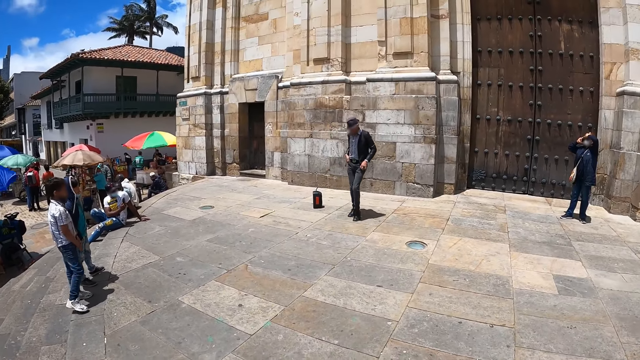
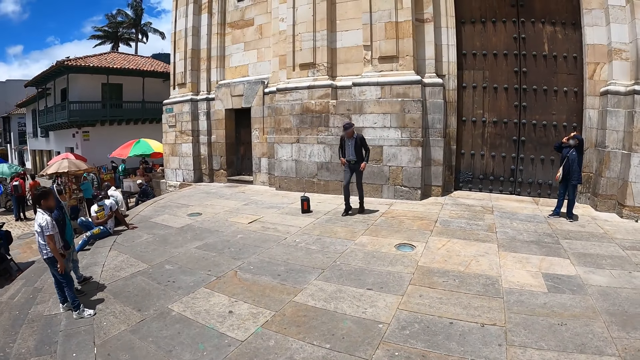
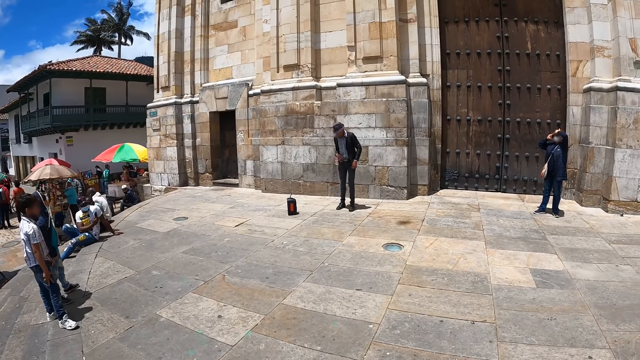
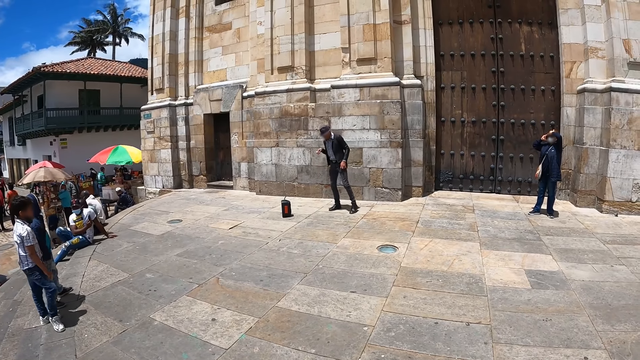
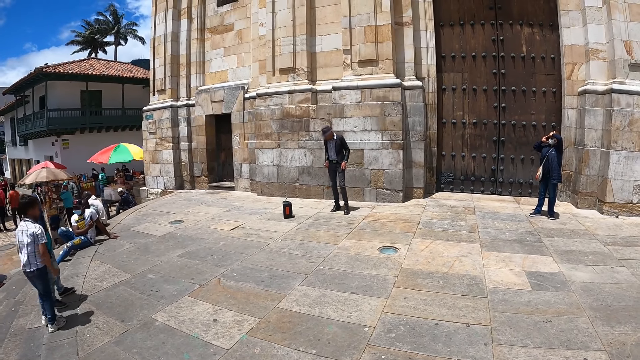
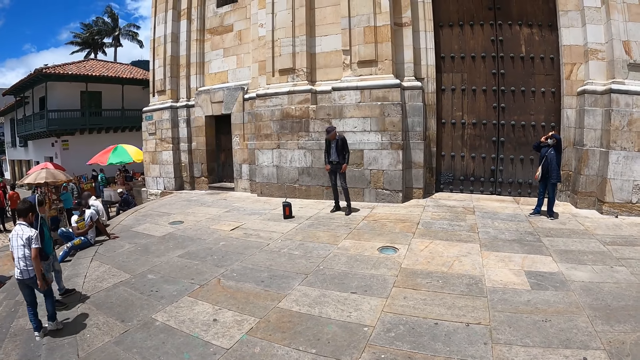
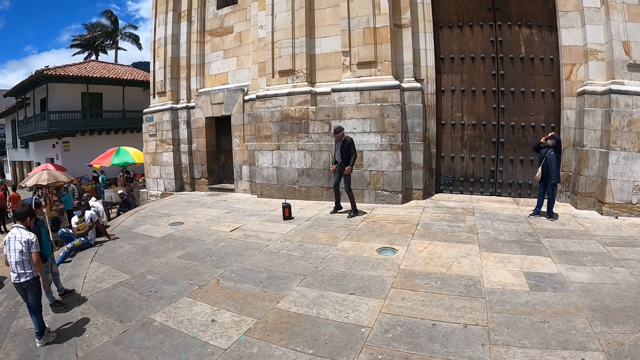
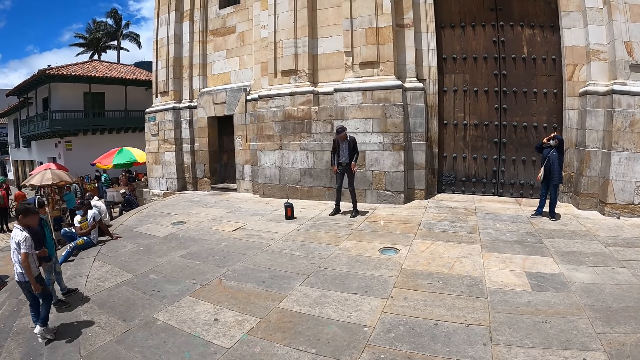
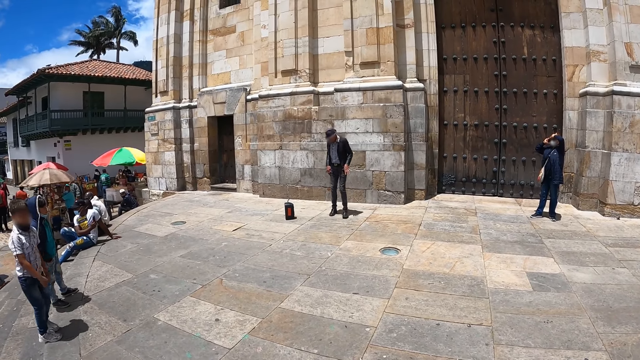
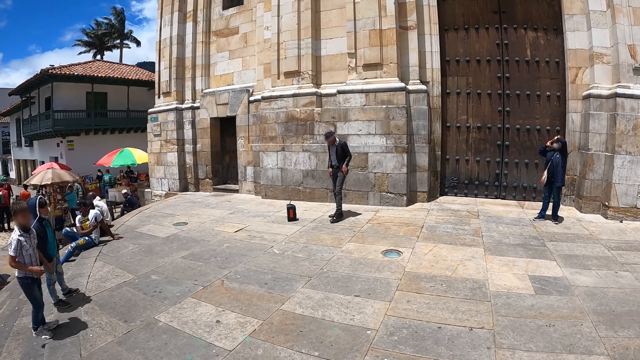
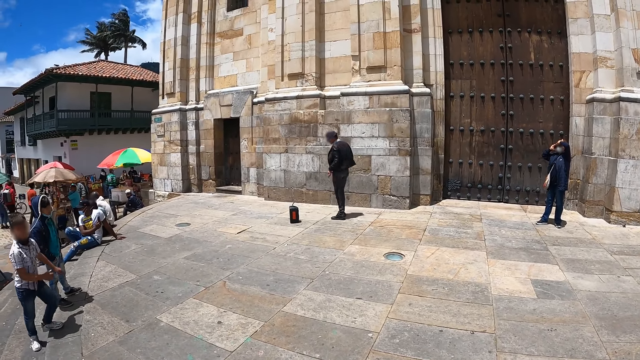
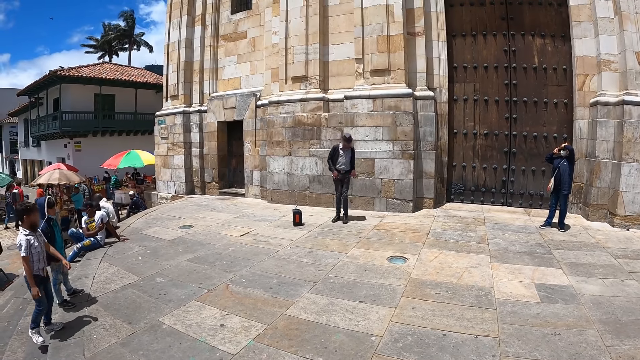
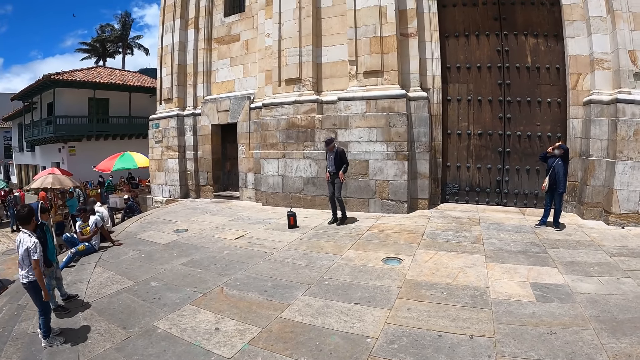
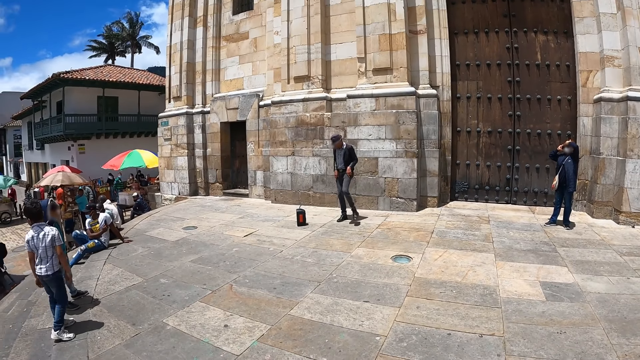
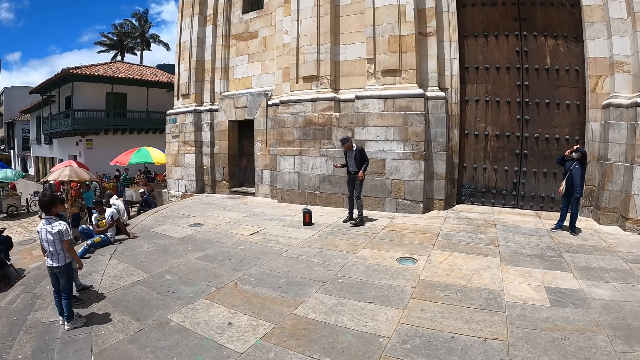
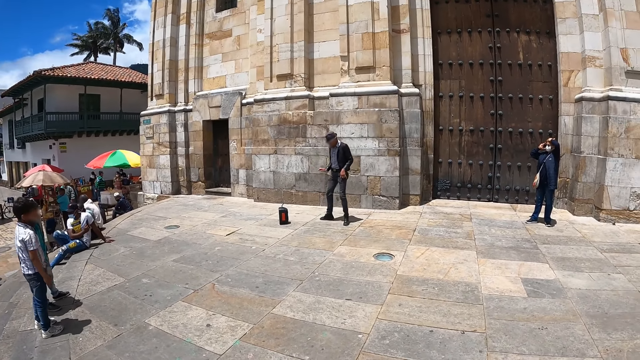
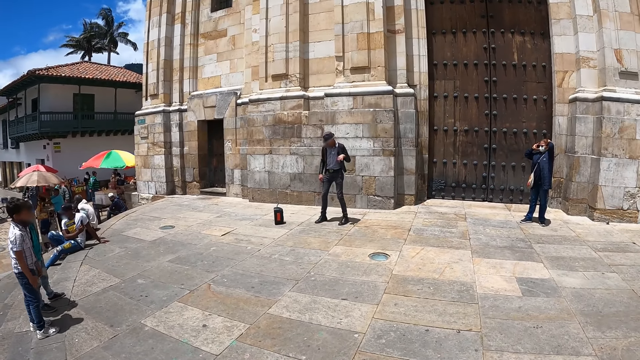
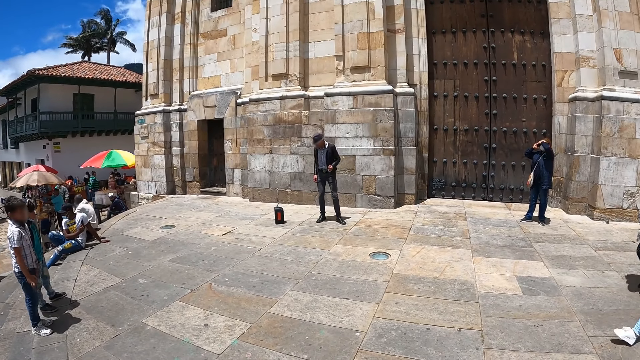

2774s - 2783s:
The camera wearer looks at the dancer.

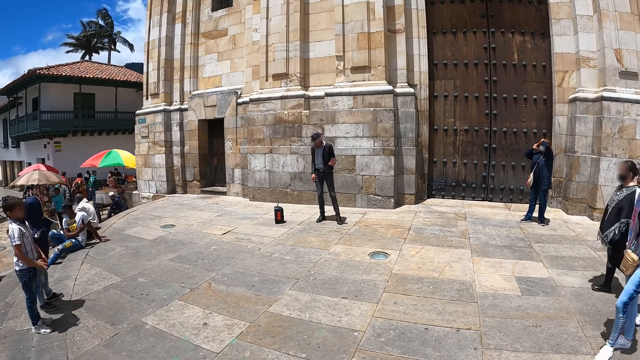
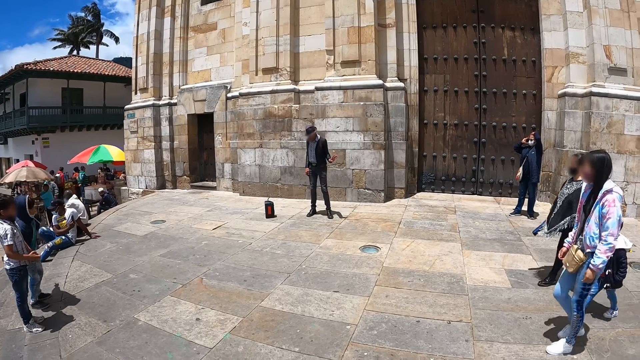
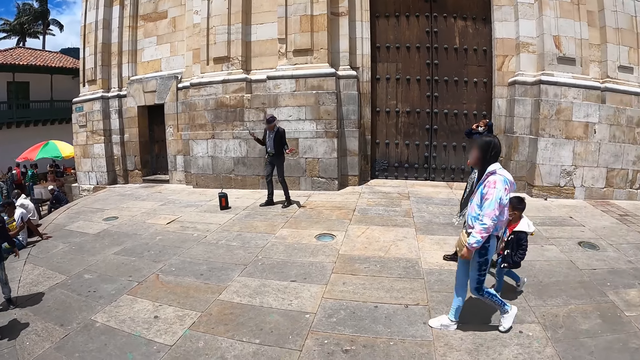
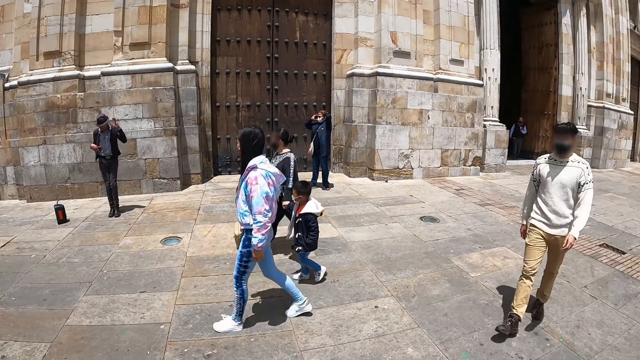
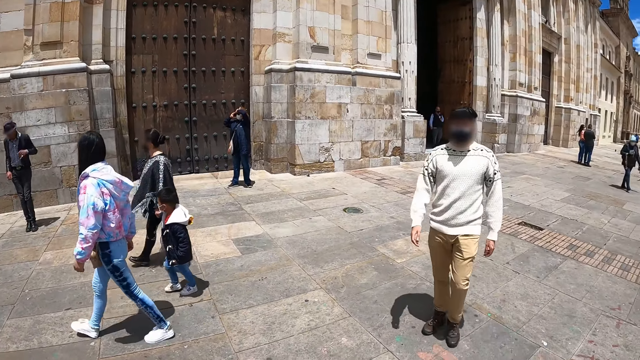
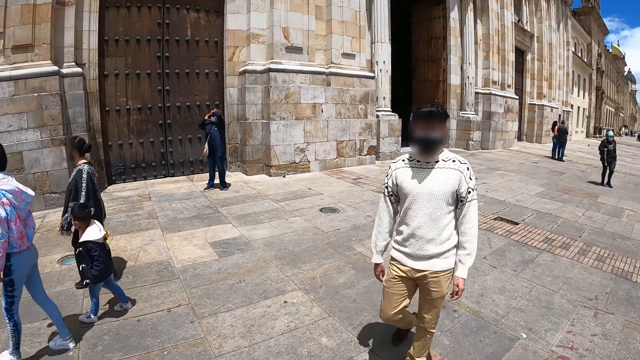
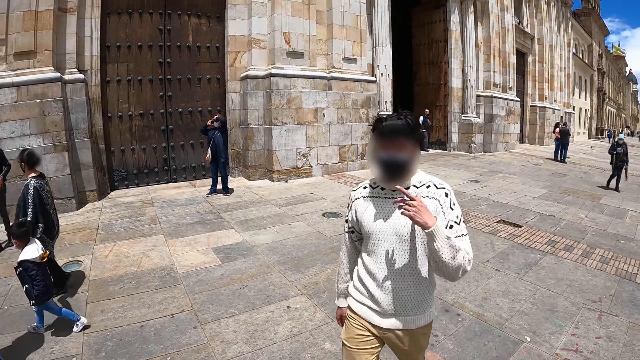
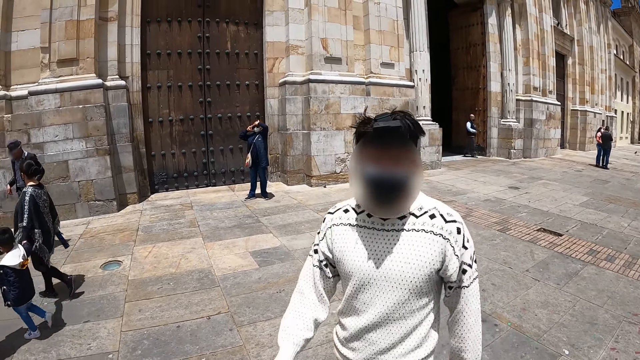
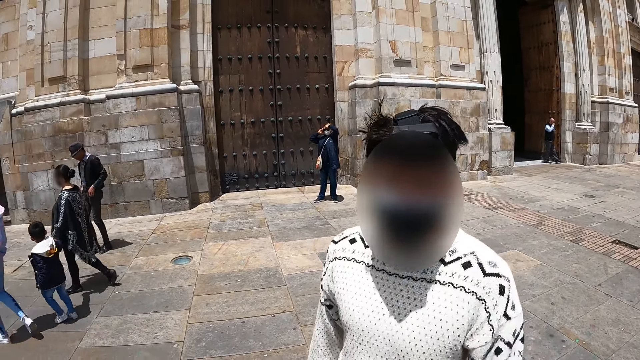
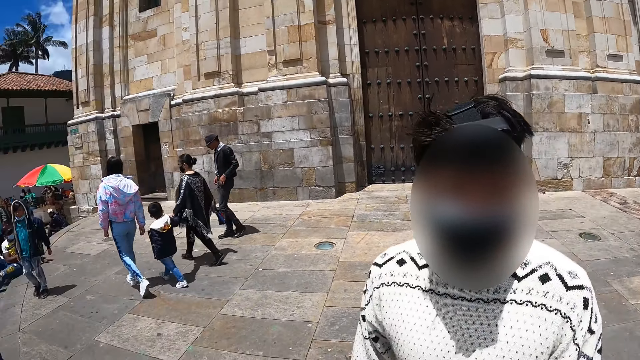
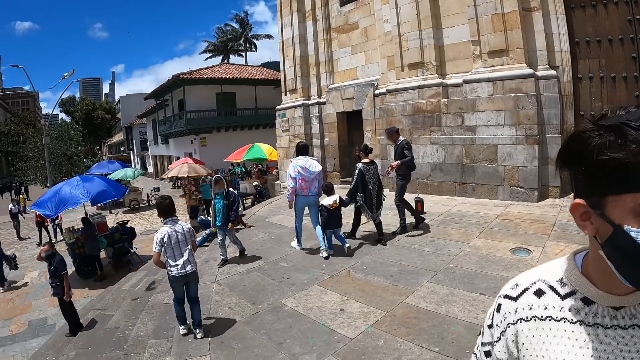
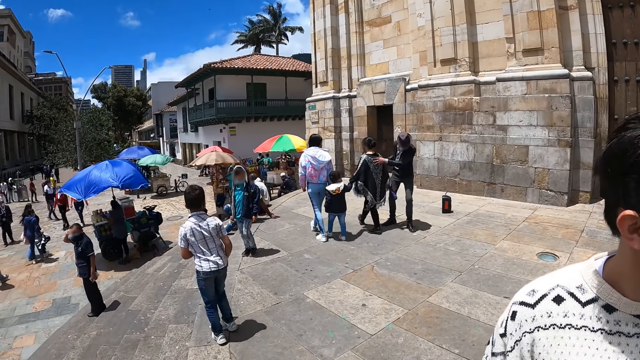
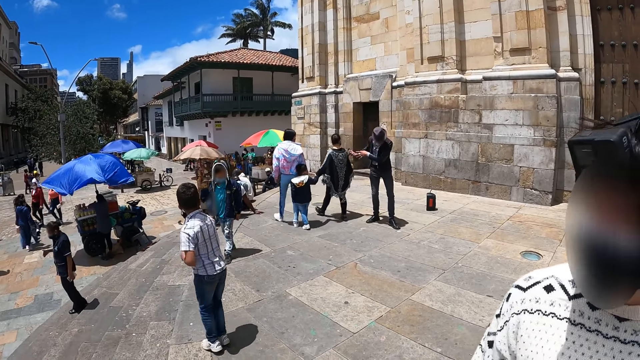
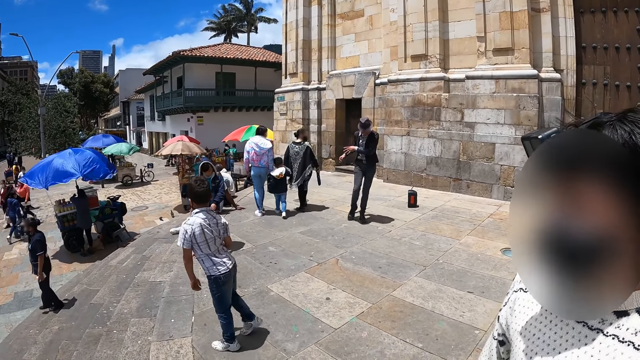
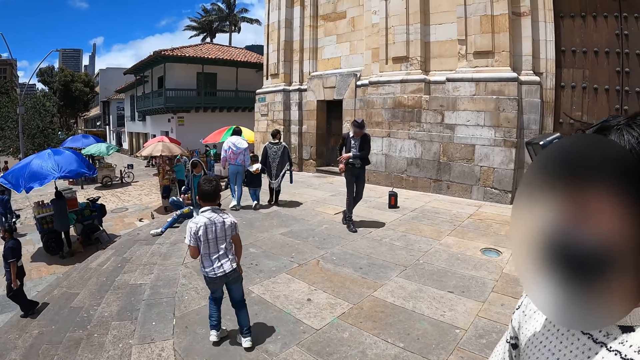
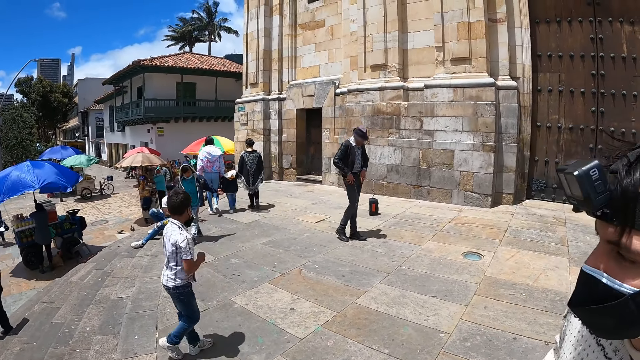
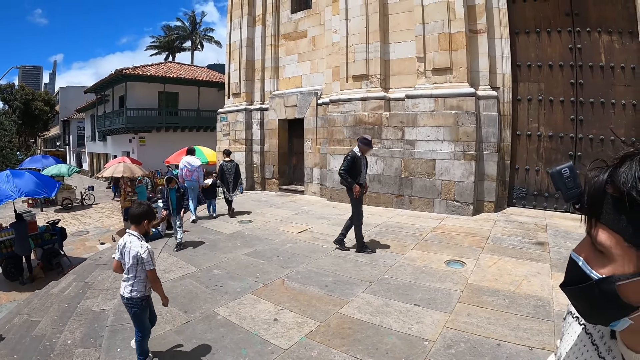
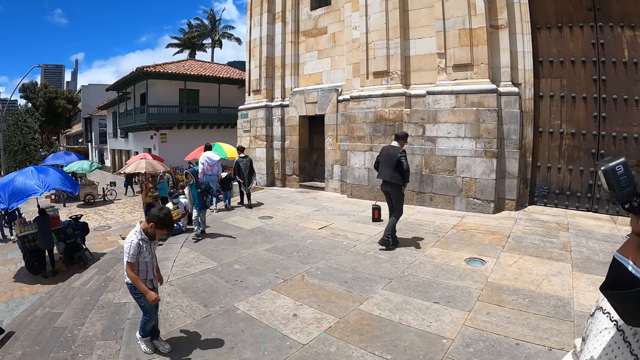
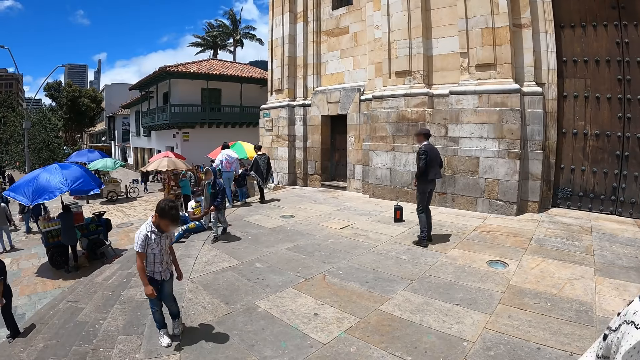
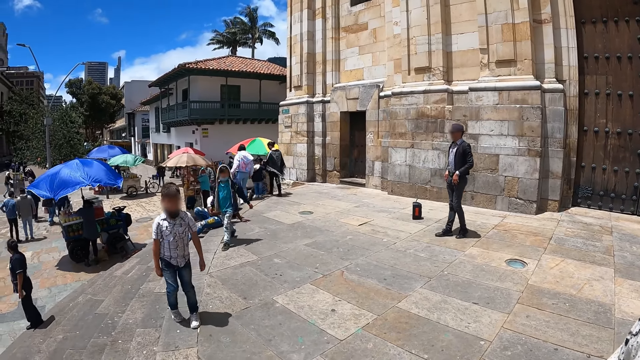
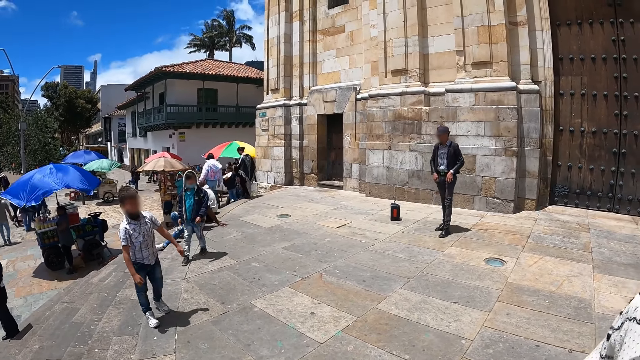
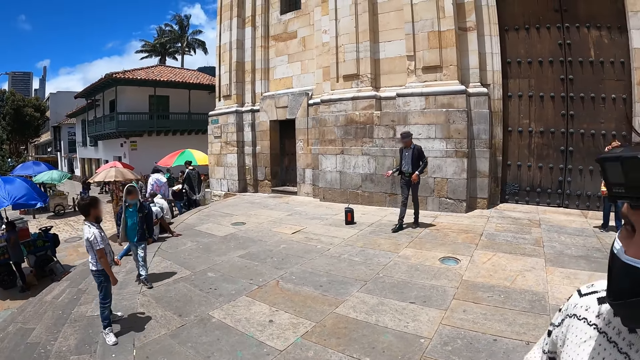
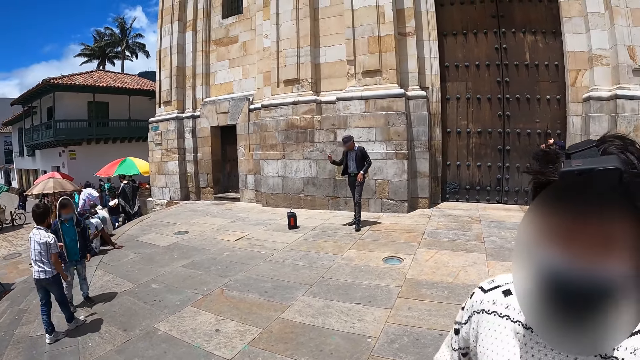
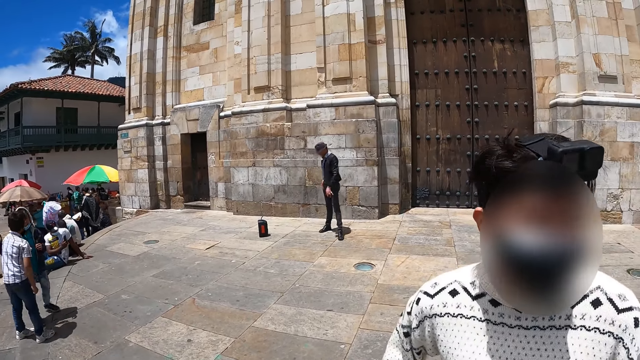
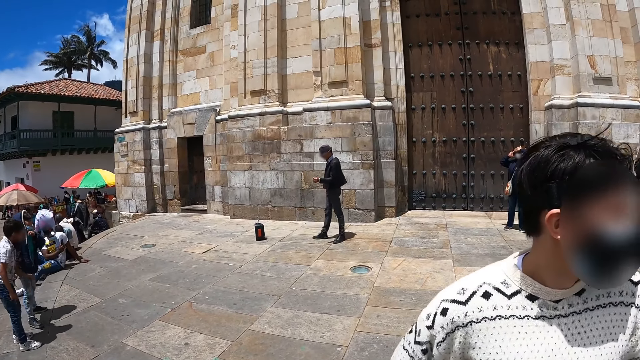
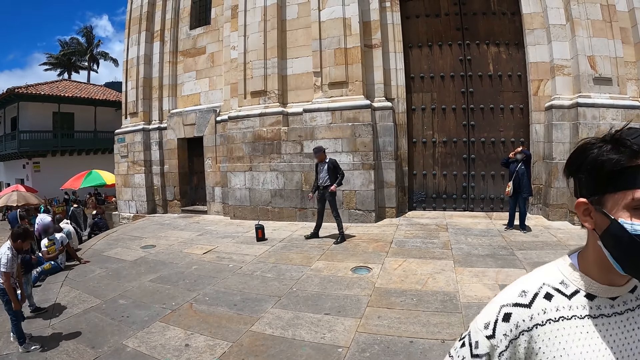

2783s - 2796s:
A man gestures with his hand. The man walks towards the camera wearer. The camera wearer talks with the man next to them. They look around. The man stands beside the camera wearer.
